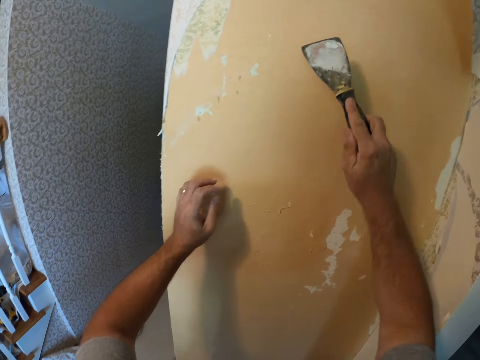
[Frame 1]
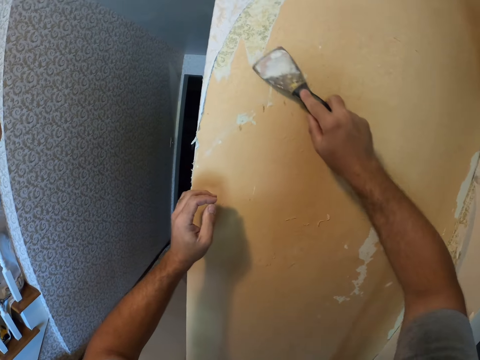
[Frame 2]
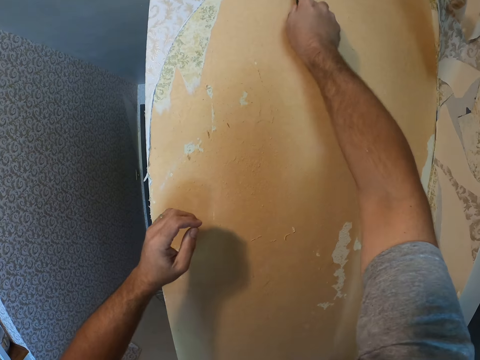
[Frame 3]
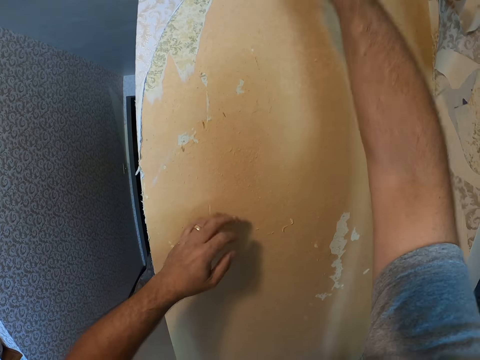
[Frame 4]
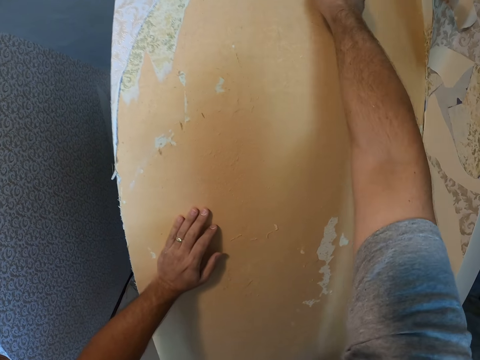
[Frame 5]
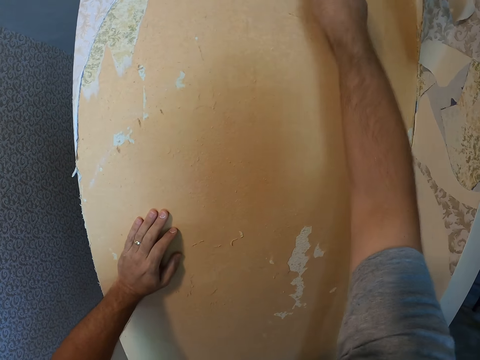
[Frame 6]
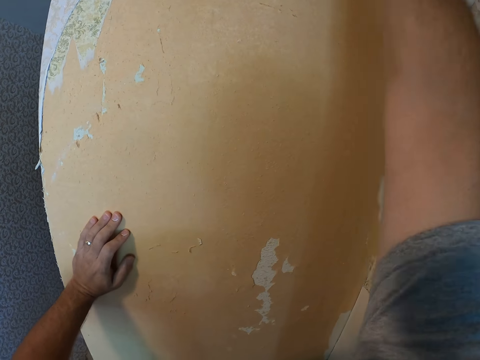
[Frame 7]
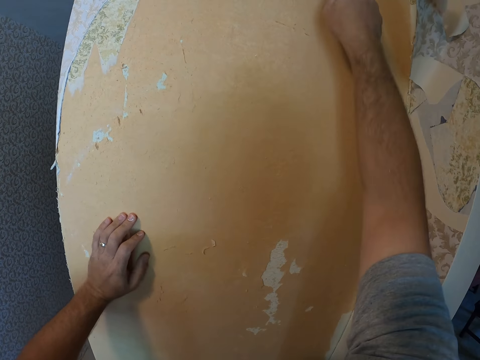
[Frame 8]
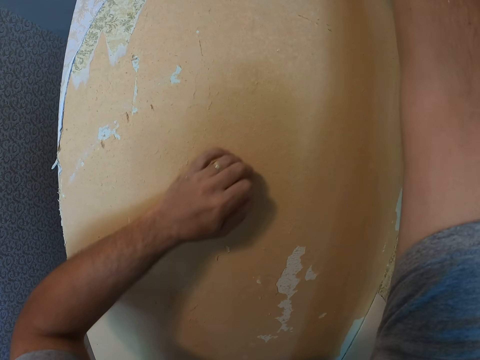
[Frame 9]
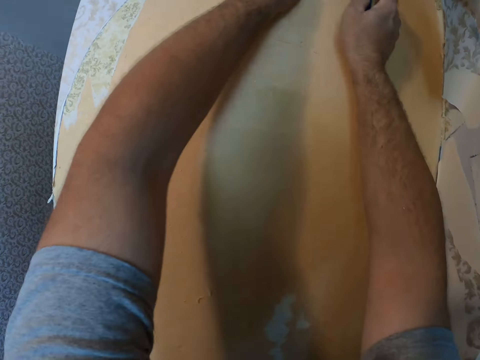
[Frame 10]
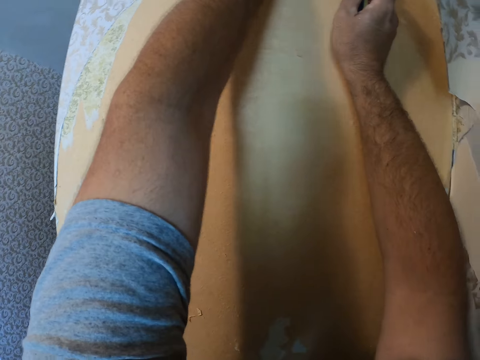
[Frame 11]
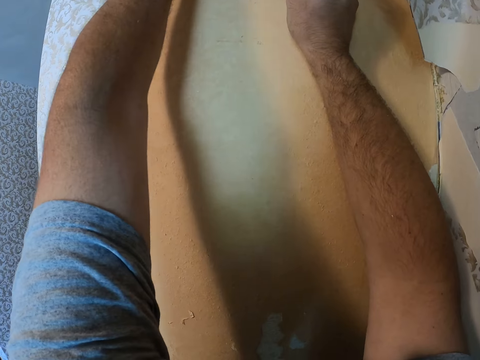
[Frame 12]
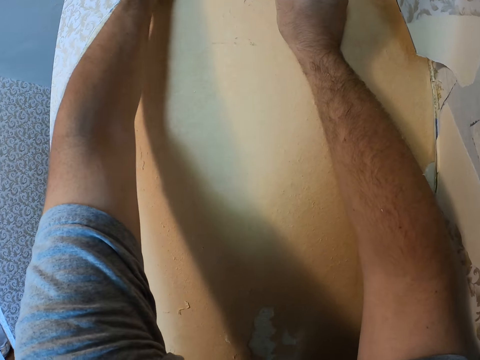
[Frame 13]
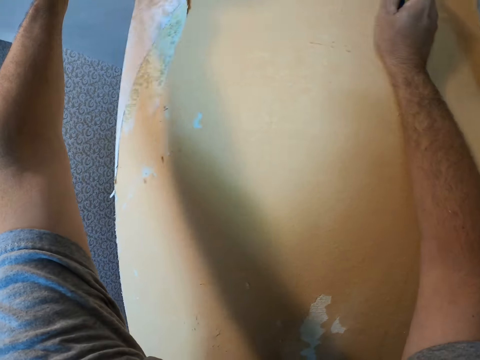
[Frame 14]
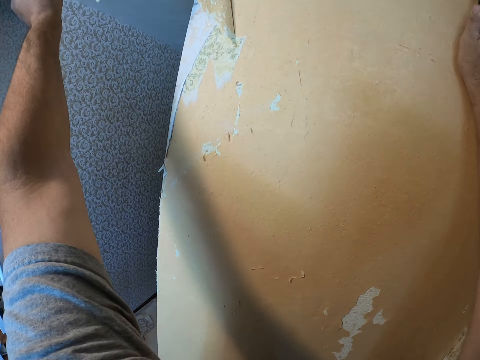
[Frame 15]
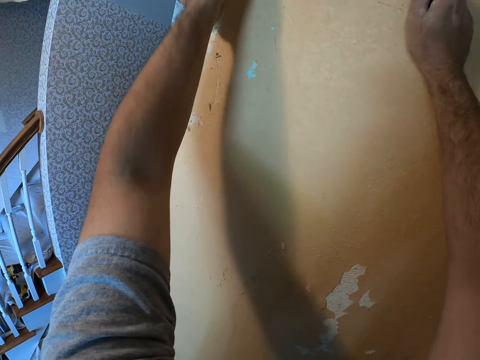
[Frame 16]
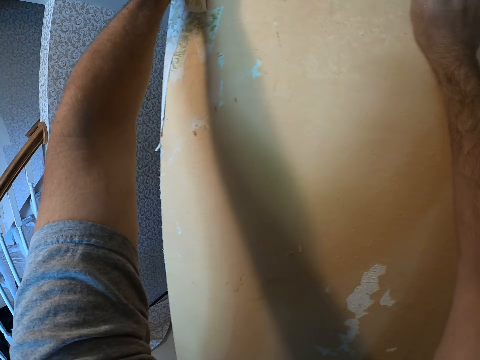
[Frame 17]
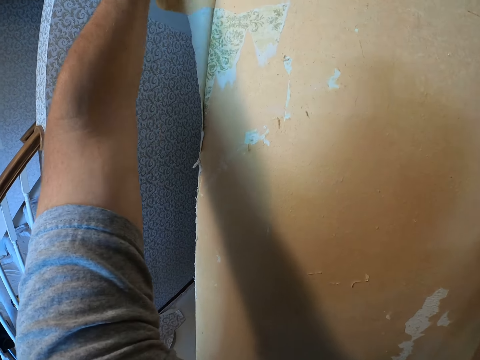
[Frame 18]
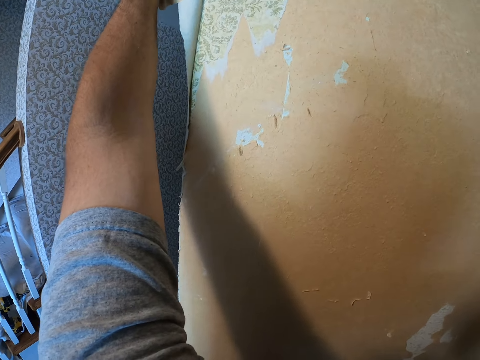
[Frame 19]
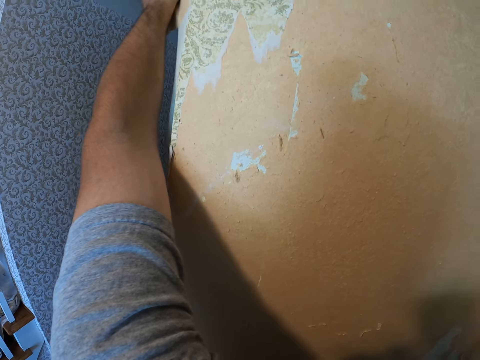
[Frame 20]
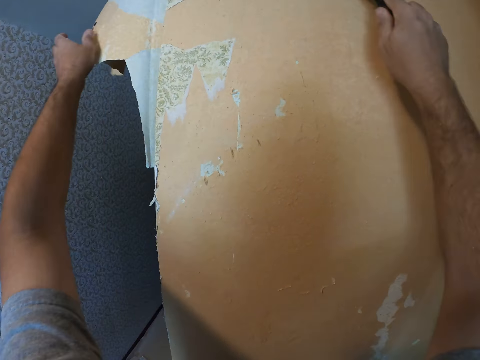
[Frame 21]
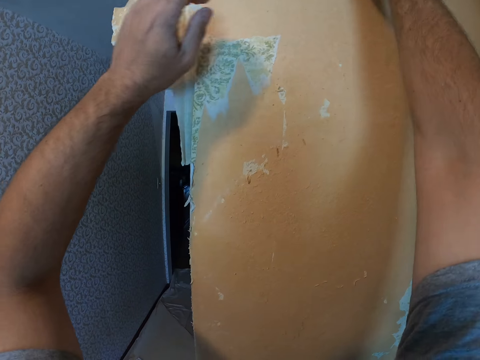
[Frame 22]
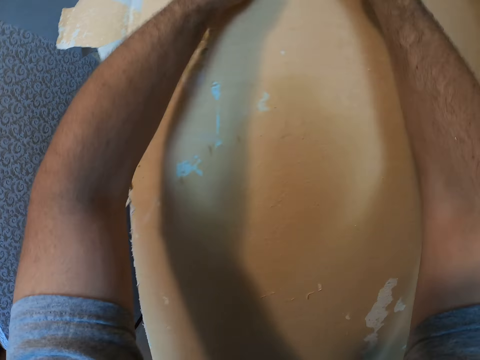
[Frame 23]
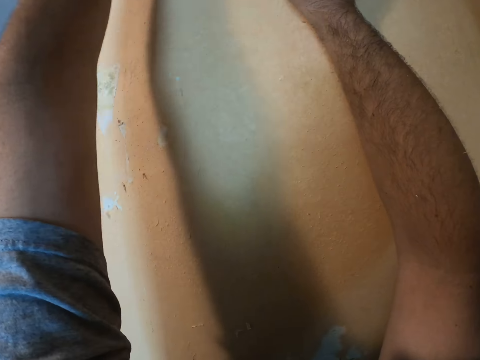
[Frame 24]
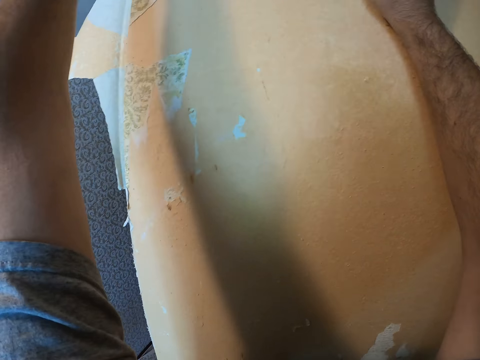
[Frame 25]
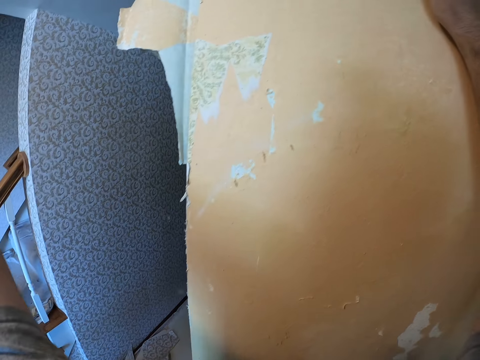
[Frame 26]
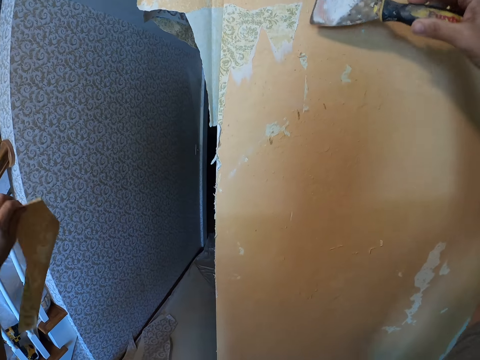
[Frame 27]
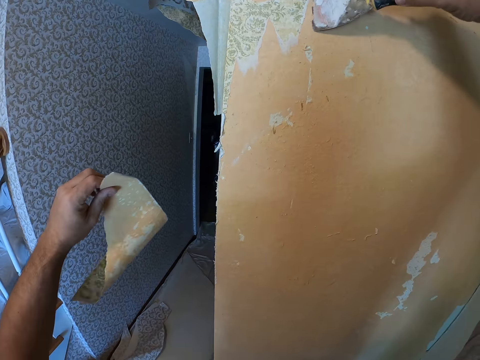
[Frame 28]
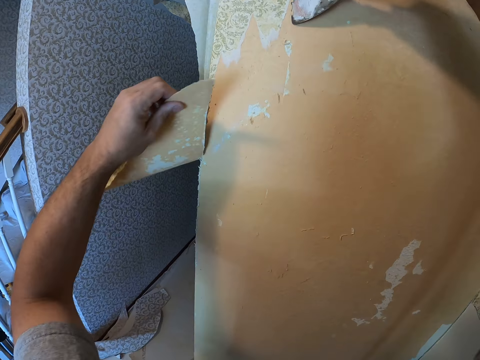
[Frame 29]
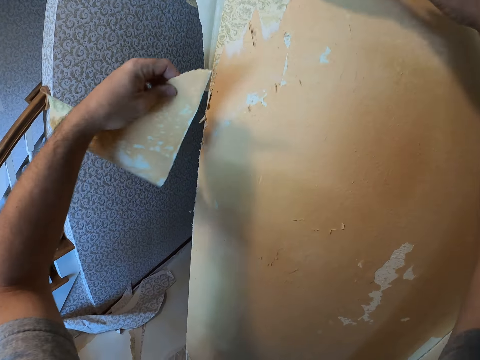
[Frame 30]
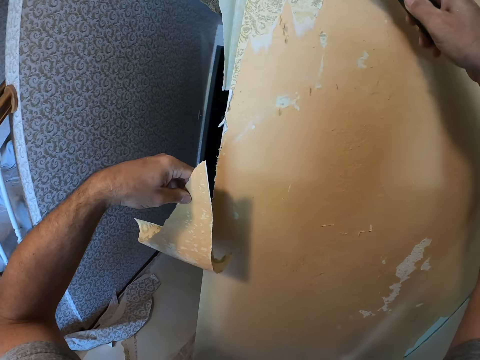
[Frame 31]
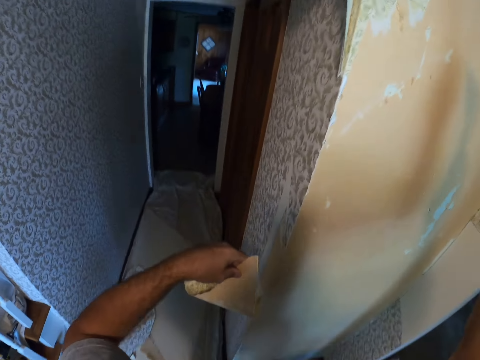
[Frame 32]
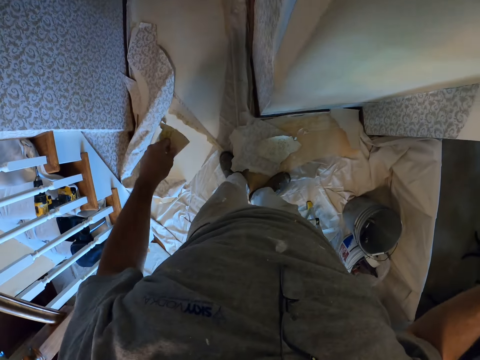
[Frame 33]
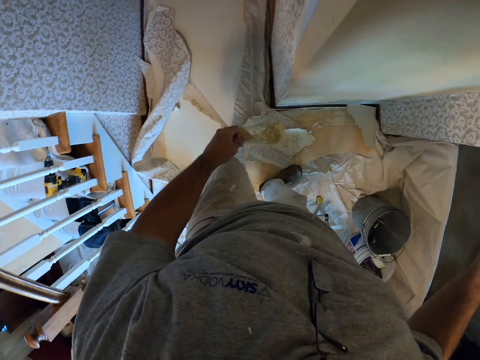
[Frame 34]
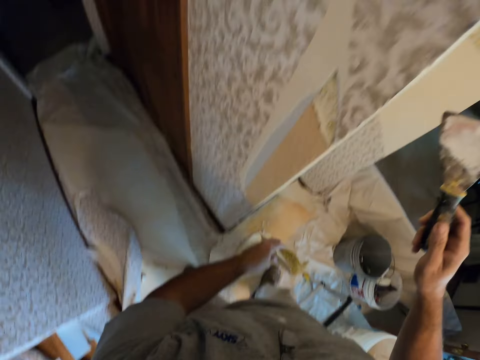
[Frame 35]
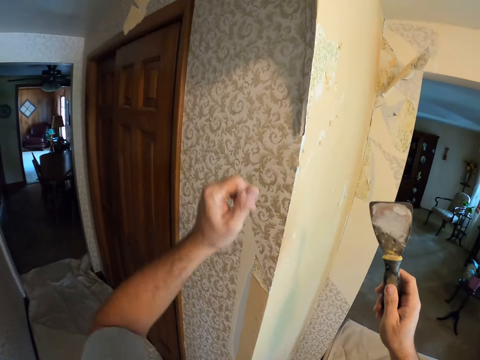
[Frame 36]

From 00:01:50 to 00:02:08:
The camera wearer moves his hand towards the wall. He scrapes the wallpaper from the wall with the wallpaper scraper. He places his hand on the wall. He scrapes the wallpaper from the wall with the scraper. He moves his hand forward. He removes the wallpaper from the wall with his hands. He moves his hand forwards and scrapes the wallpaper from the wall with the scraper. He pulls on the wallpaper with his hand. He lowers his hand. He scrapes the wallpaper from the wall with the wallpaper scraper. He holds the wallpaper with his hand and lets go of the wallpaper. He scrapes the wallpaper from the wall with the scraper. He lowers his hand. He looks around. He raises his hand forward.

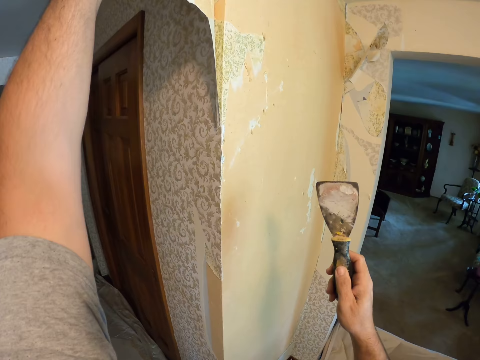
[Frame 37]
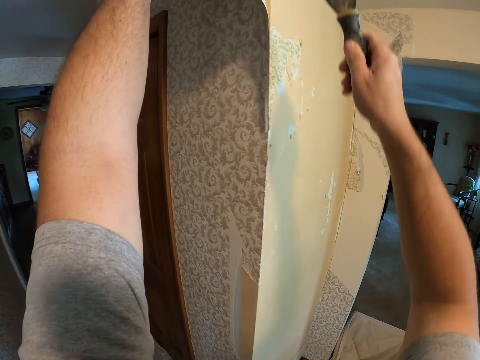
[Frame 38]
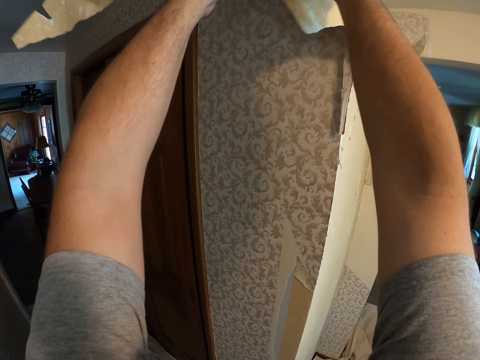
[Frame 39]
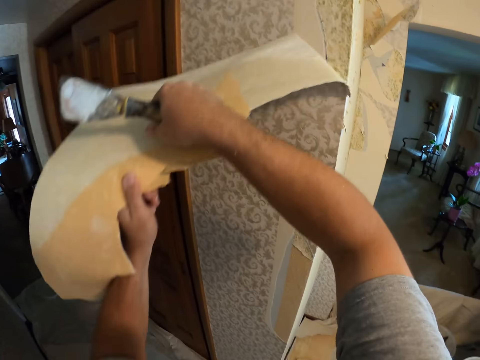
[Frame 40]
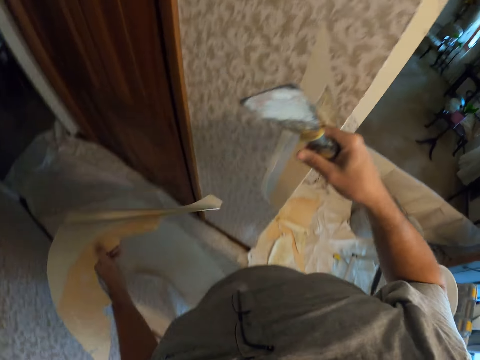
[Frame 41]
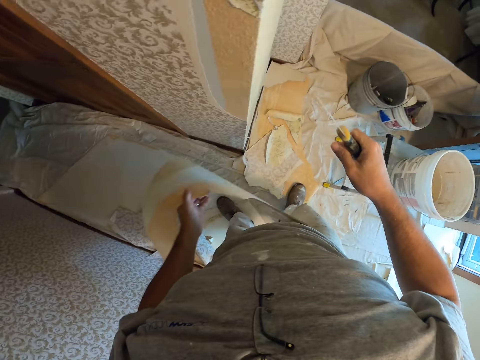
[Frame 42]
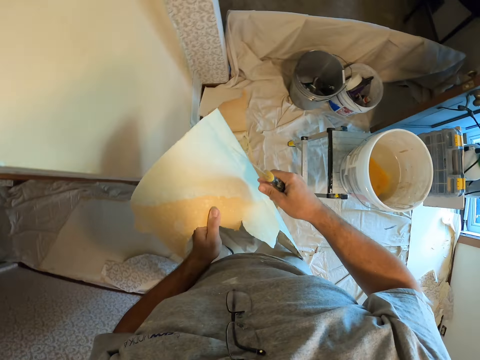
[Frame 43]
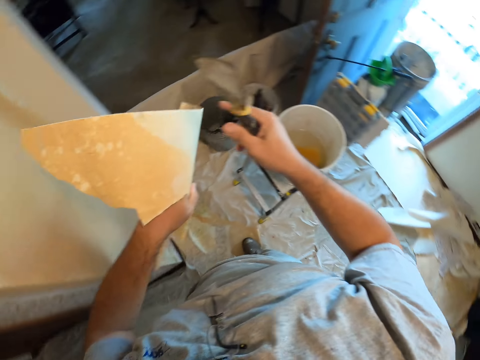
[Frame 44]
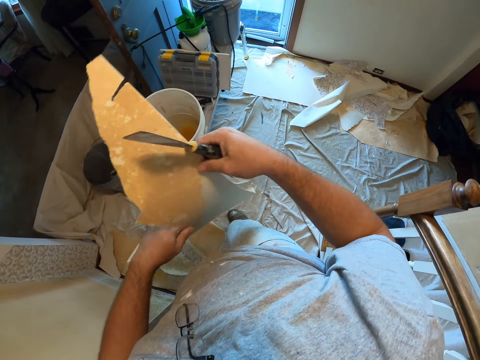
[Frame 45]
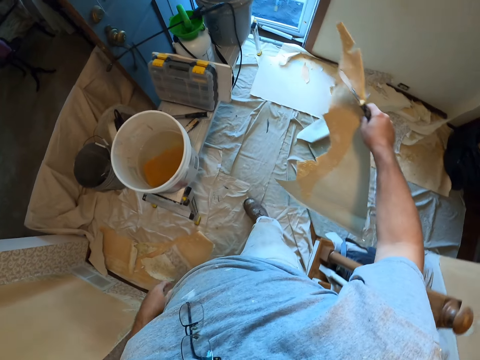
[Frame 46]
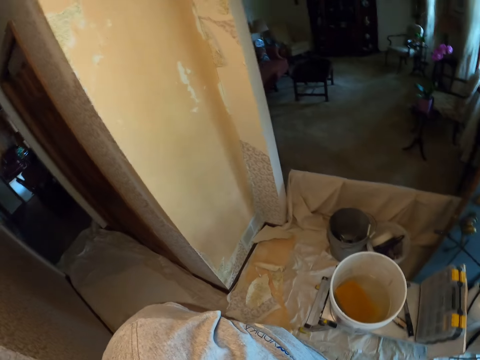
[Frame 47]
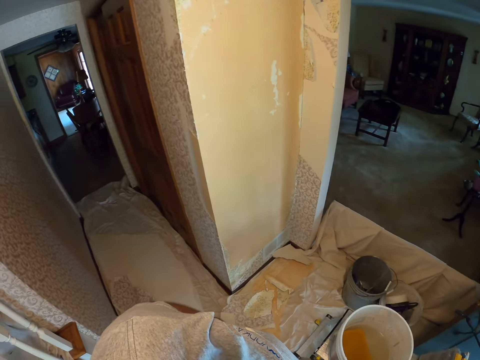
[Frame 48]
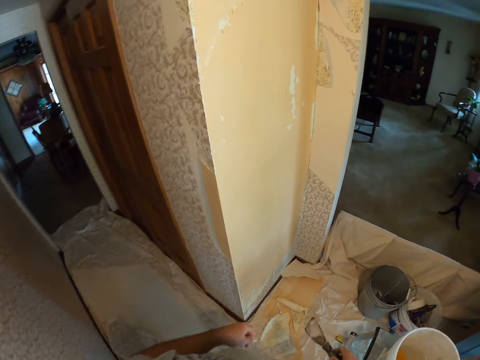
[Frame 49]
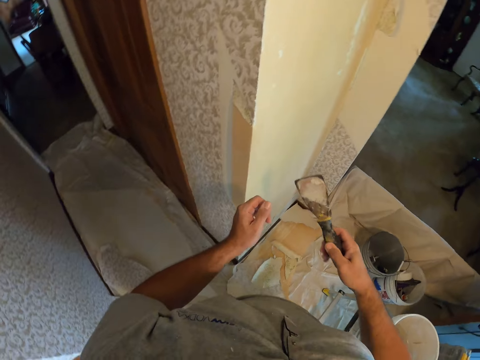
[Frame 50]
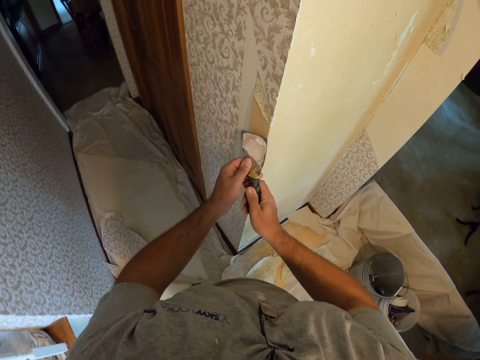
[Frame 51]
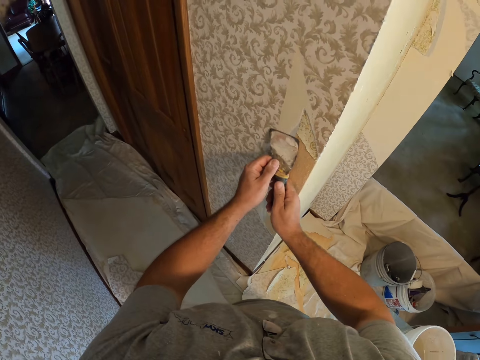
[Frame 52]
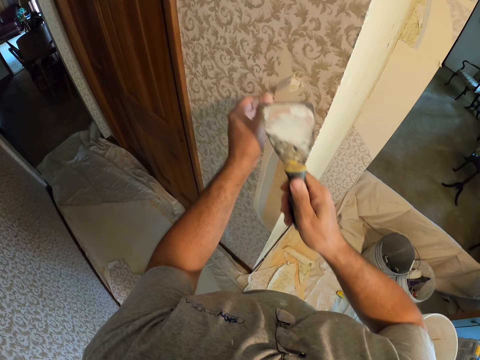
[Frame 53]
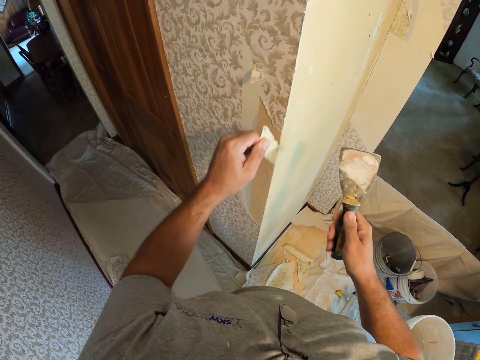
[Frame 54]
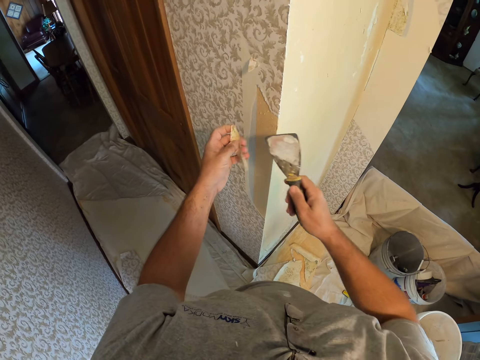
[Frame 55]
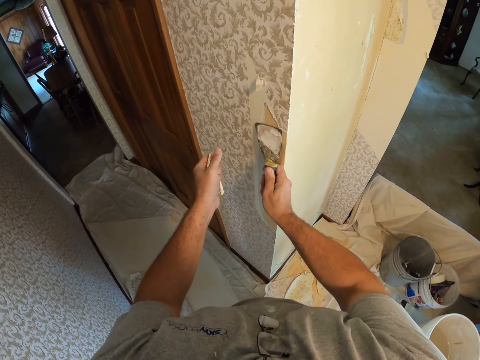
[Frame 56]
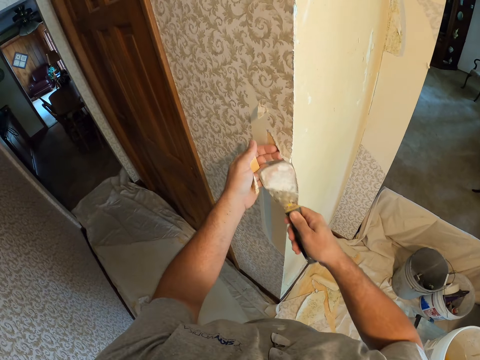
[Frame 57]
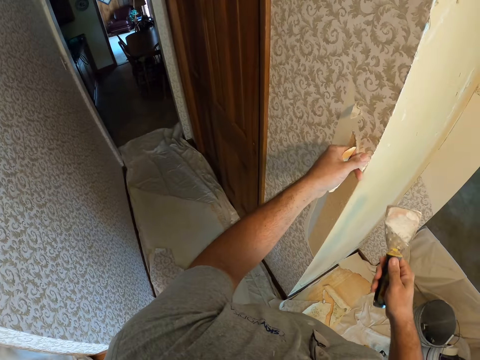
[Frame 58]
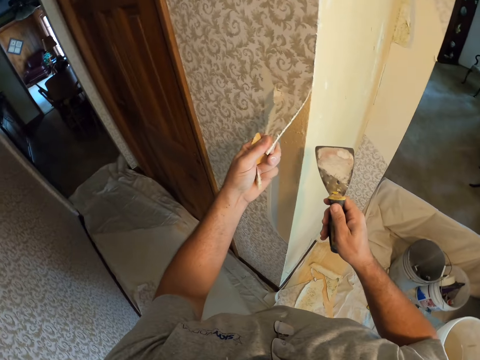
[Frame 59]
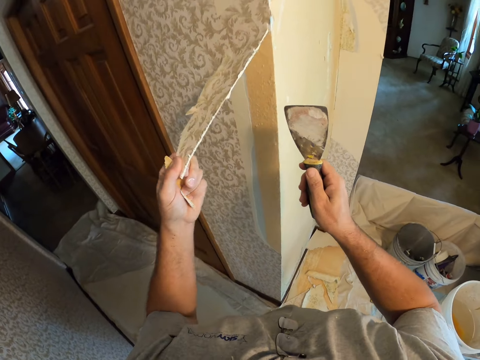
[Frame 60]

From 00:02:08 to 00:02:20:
The camera wearer removes the wallpaper from the wall with his hands. He holds the wallpaper with both his hands. He places the wallpaper on his other hand. He walks towards the door. He looks around. He throws the piece of wallpaper on the floor. He moves his hand towards the wall. He scrapes the wallpaper from the wall with the wallpaper scraper. He removes the wallpaper from the wall with his left hand. He scrapes the wallpaper from the wall with the wallpaper scraper. He removes the wallpaper from the wall with his left hand.
